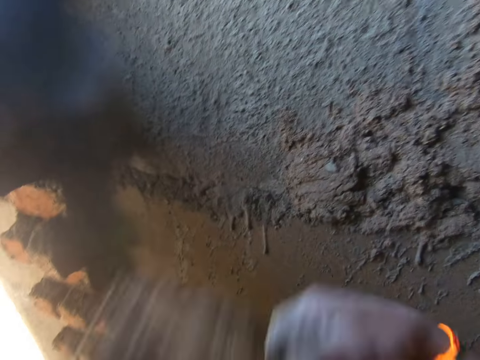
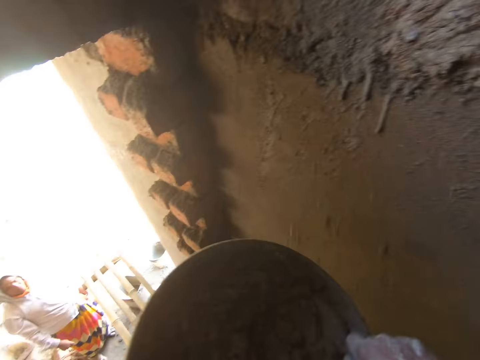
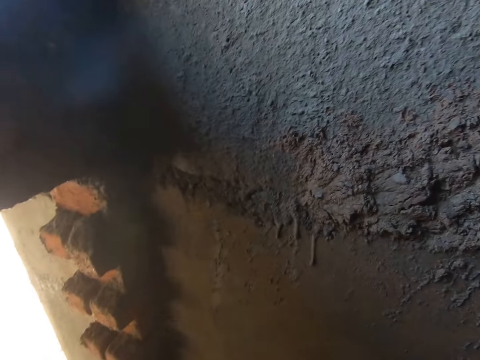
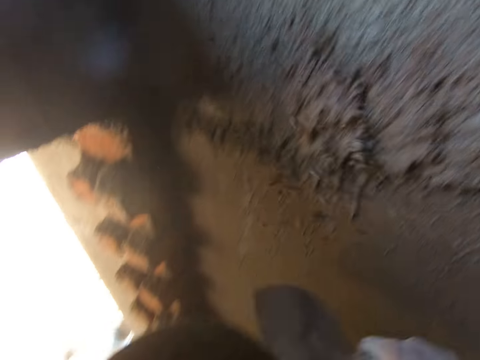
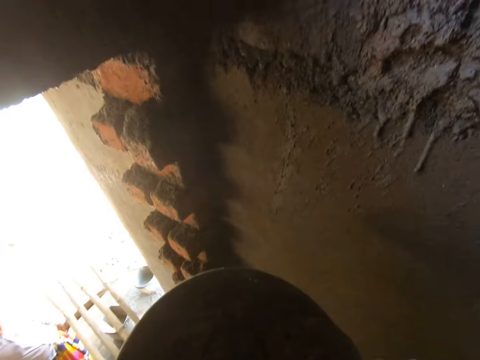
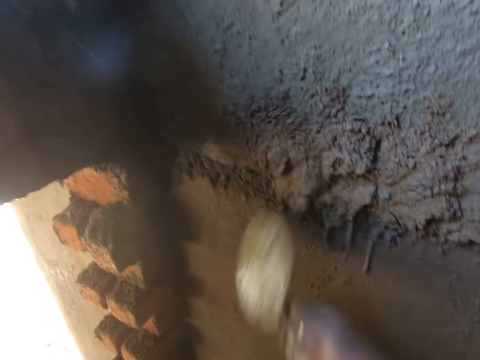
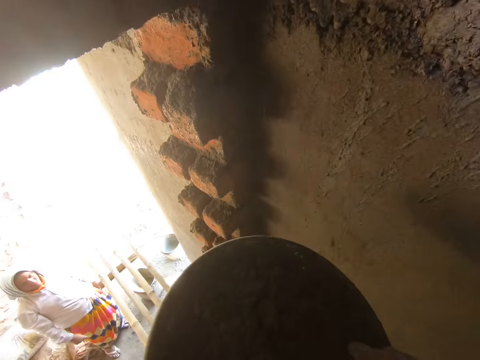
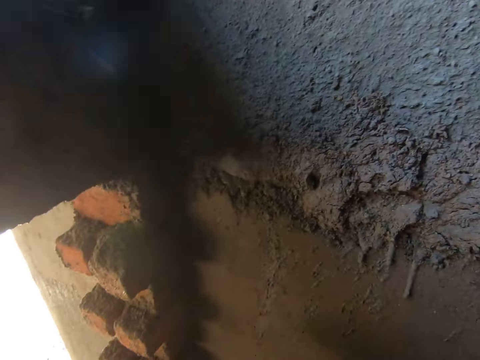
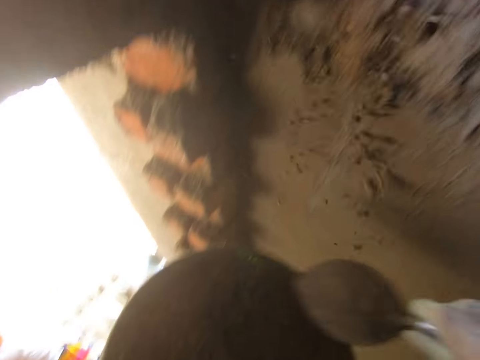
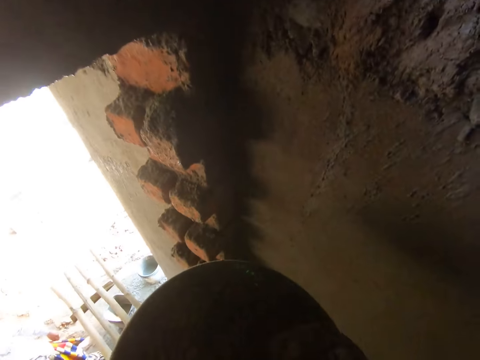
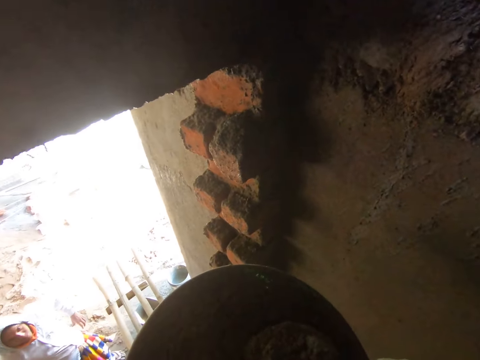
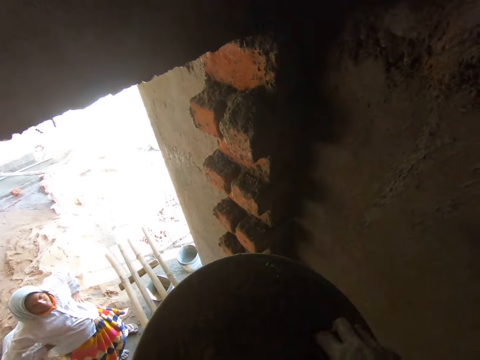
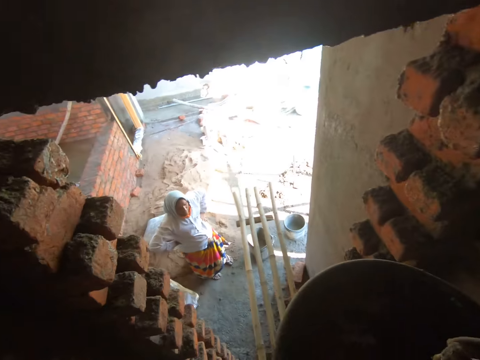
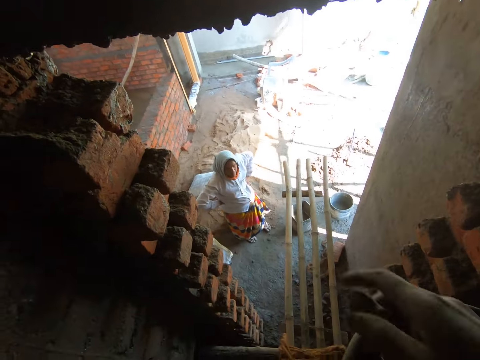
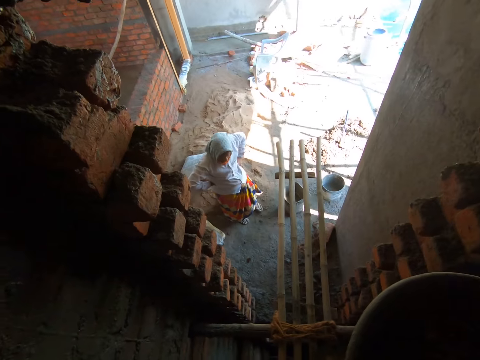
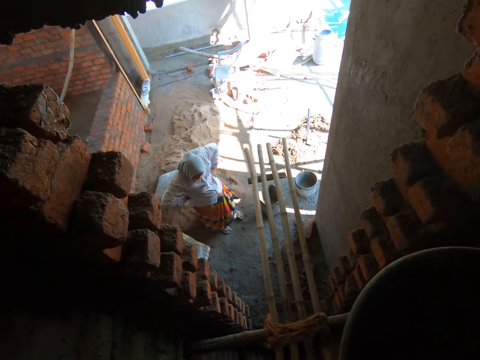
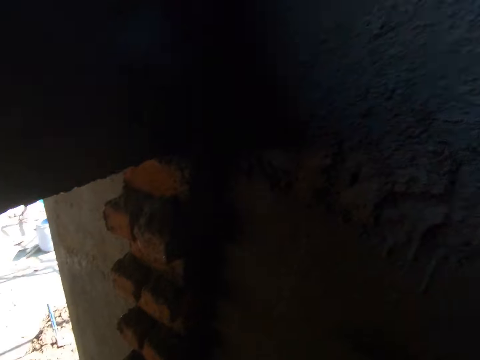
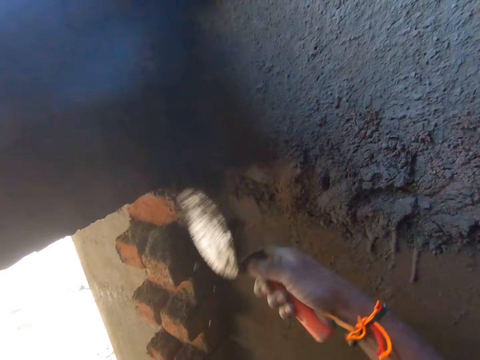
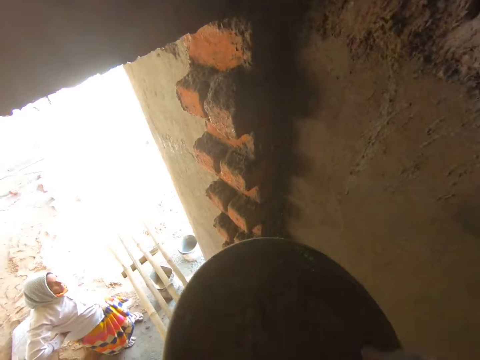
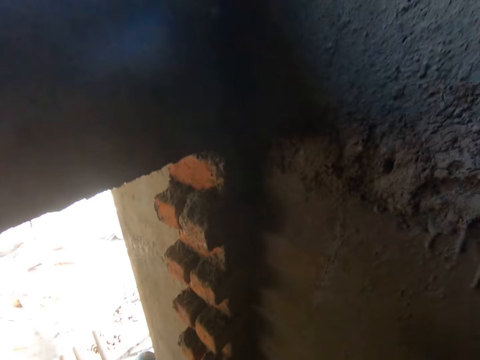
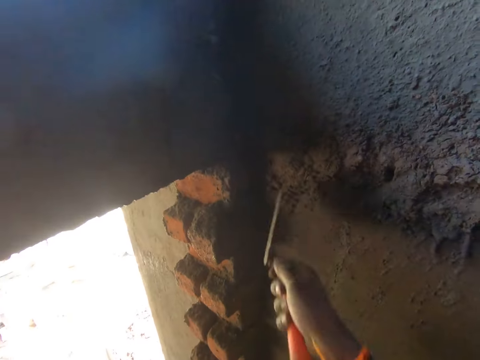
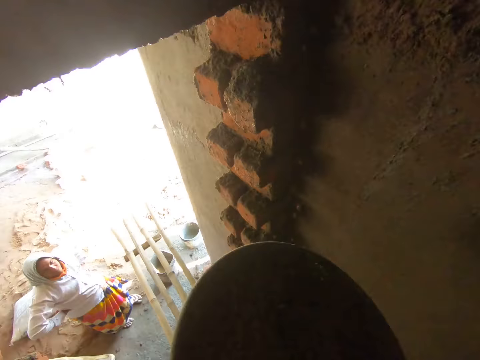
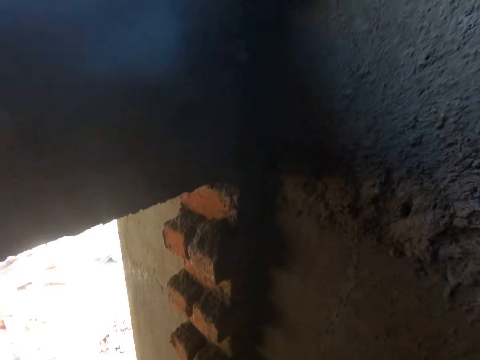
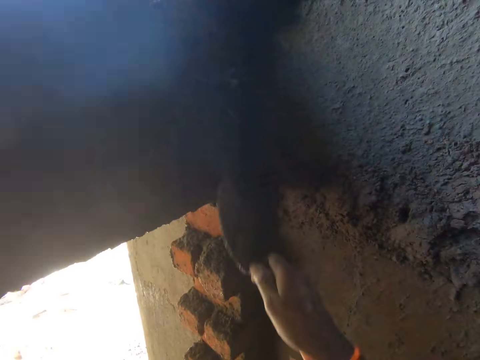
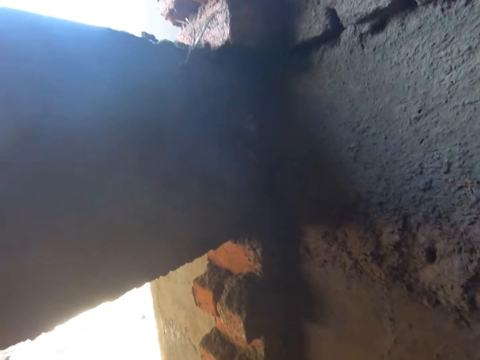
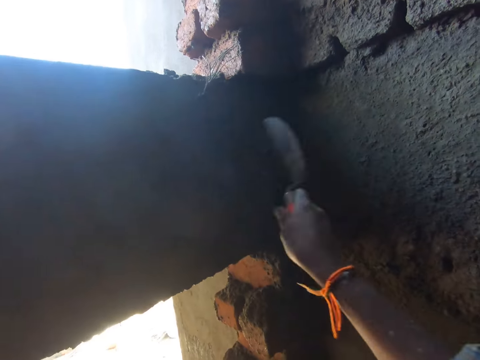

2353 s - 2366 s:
The camera wearer splatters mortar on the wall with the hand trowel in his right hand. He scoops mortar from the headpan with the hand trowel in his right hand. He splatters mortar on the wall with the hand trowel in his right hand. He scoops mortar from the headpan with the hand trowel in his right hand. He splatters mortar on the wall with the hand trowel in his right hand. He scoops mortar from the headpan with the hand trowel in his right hand. He splatters mortar on the wall with the hand trowel in his right hand. He scoops mortar from the headpan with the hand trowel in his right hand. He throws a stone to the ground with his right hand. He splatters mortar on the wall with the hand trowel in his right hand. He scoops mortar from the headpan with the hand trowel in his right hand. He splatters mortar on the wall with the hand trowel in his right hand. He scoops mortar from the headpan with the hand trowel in his right hand. He splatters mortar on the wall with the hand trowel in his right hand.

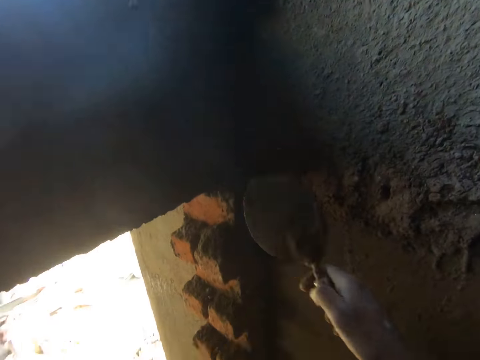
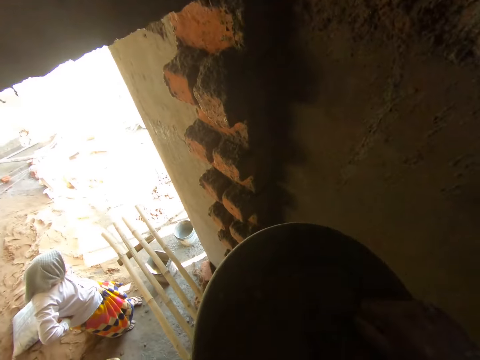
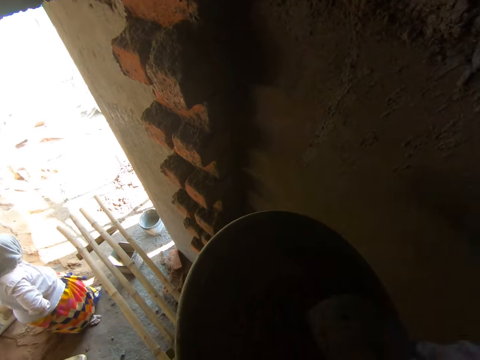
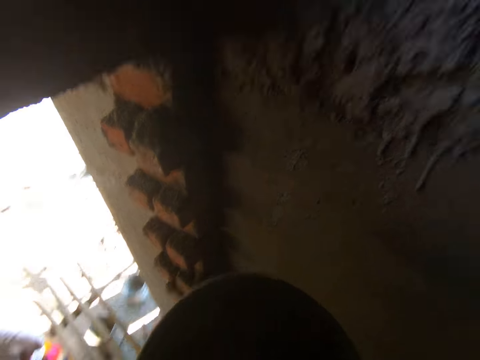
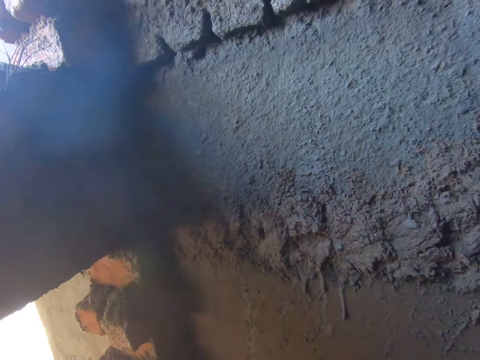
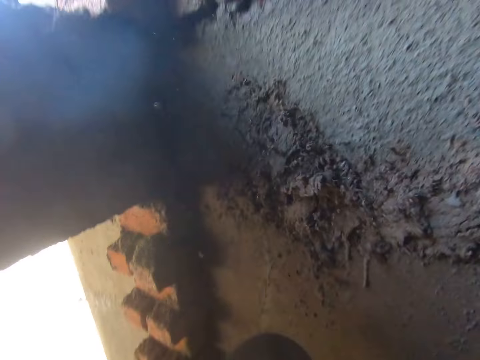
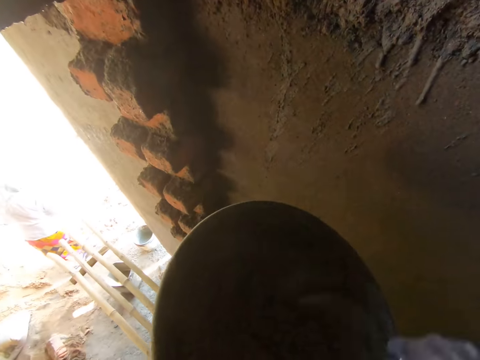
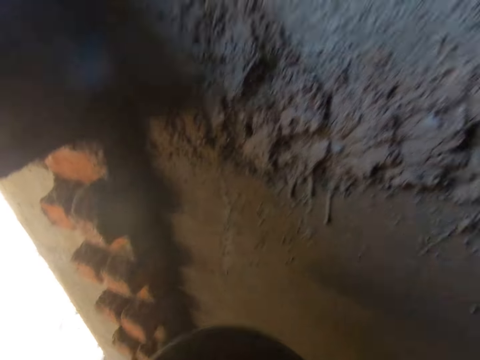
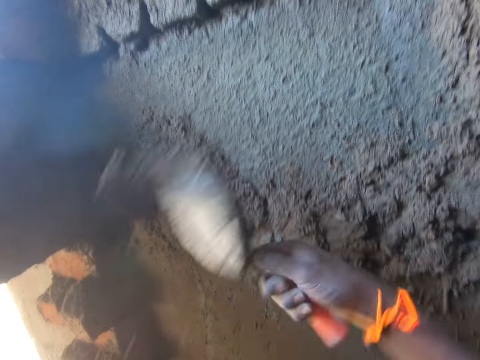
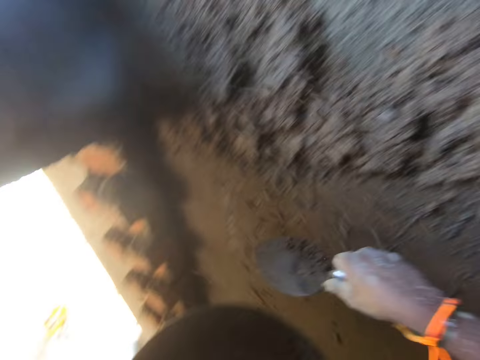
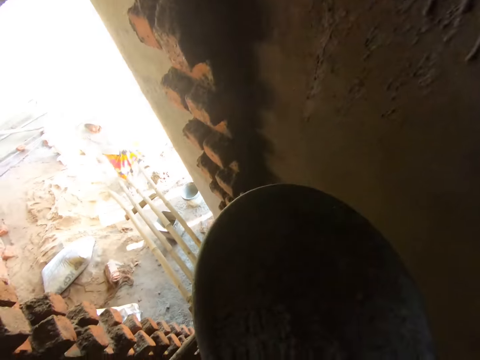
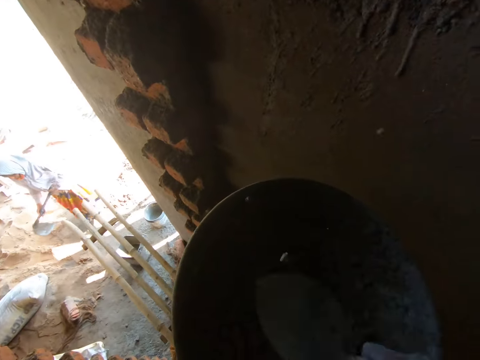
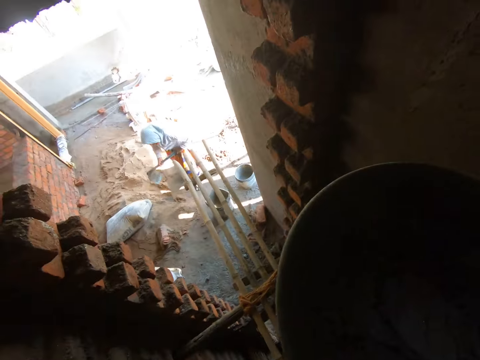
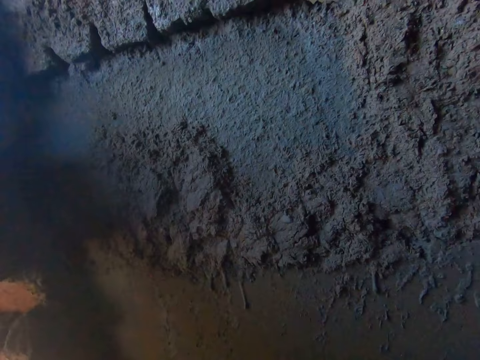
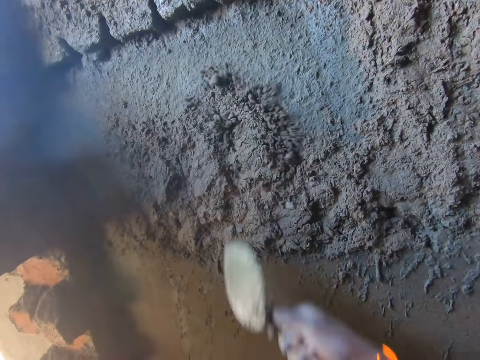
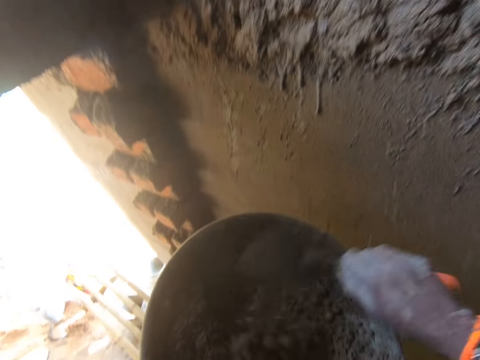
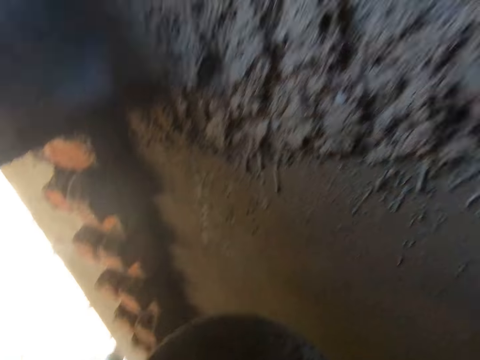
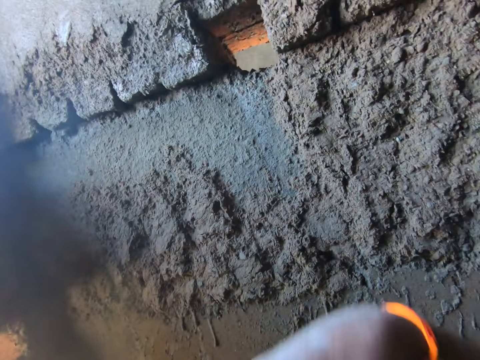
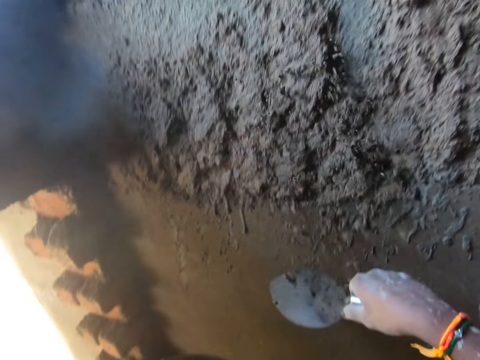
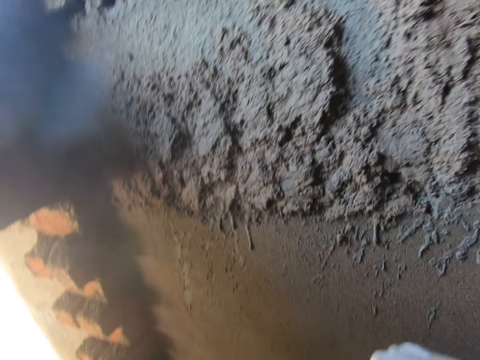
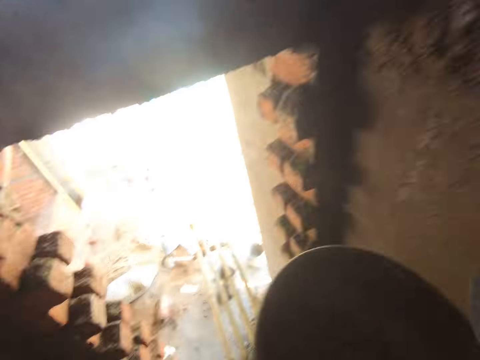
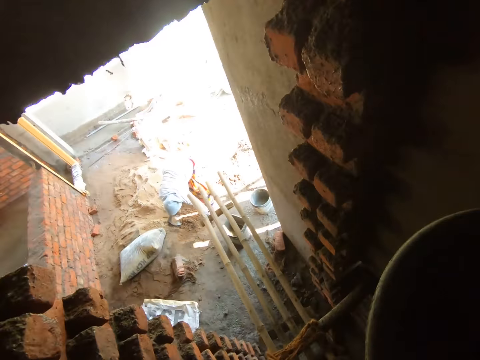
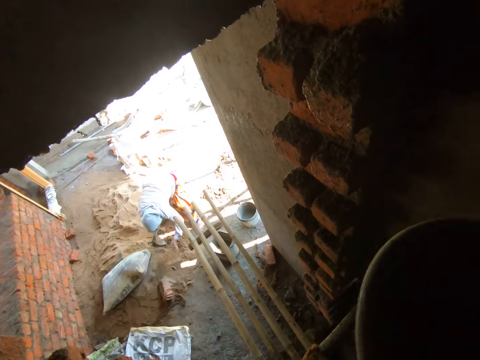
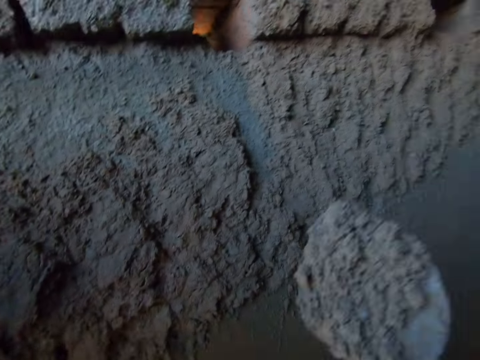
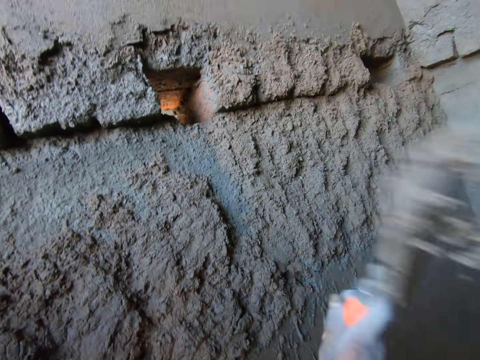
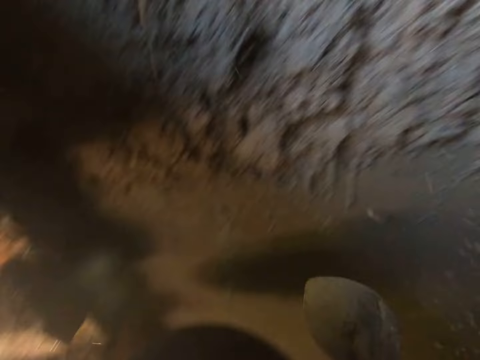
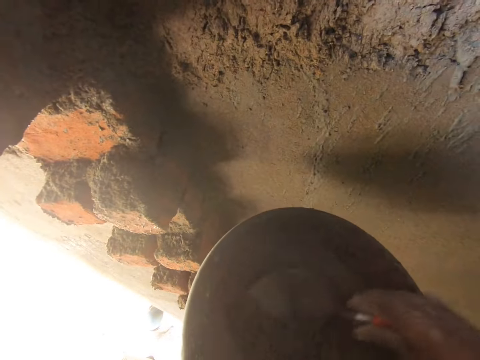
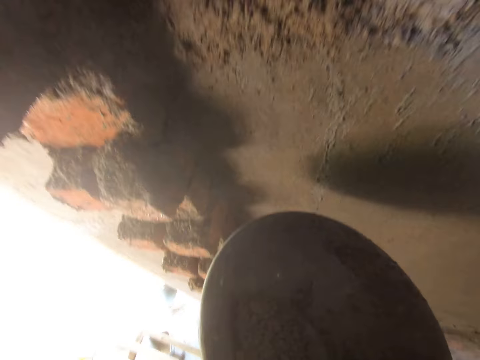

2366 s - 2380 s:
The camera wearer scrapes a wall with the hand trowel in his right hand. He mixes mortar in the headpan with the hand trowel in his right hand. He scoops mortar from the headpan with the hand trowel in his right hand. He splatters mortar on the wall with the hand trowel in his right hand. He mixes mortar in the headpan with the hand trowel in his right hand. He scoops mortar from the headpan with the hand trowel in his right hand. He splatters mortar on the wall with the hand trowel in his right hand. He mixes mortar in the headpan with the hand trowel in his right hand. He scoops mortar from the headpan with the hand trowel in his right hand. He splatters mortar on the wall with the hand trowel in his right hand. He scoops mortar from the headpan with the hand trowel in his right hand. He splatters mortar on the wall with the hand trowel in his right hand. He holds the hand trowel to the wall with his right hand. He splatters mortar on the wall with the hand trowel in his right hand. He scoops mortar from the headpan with the hand trowel in his right hand. He splatters mortar on the wall with the hand trowel in his right hand. He scoops mortar from the headpan with the hand trowel in his right hand.
